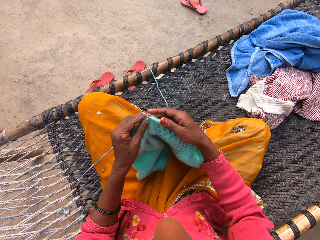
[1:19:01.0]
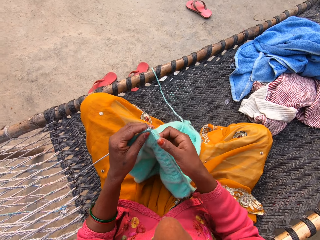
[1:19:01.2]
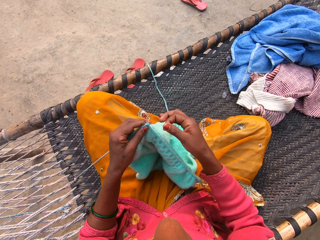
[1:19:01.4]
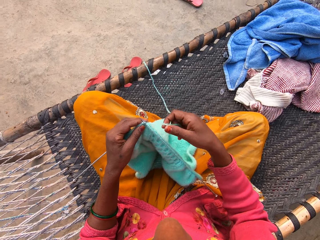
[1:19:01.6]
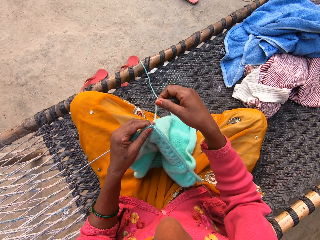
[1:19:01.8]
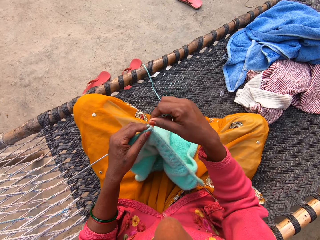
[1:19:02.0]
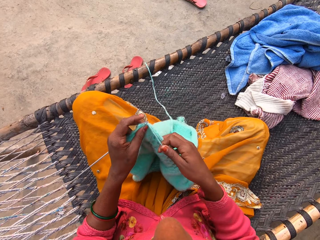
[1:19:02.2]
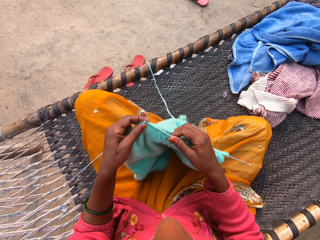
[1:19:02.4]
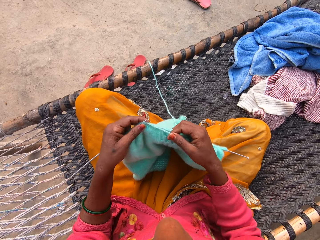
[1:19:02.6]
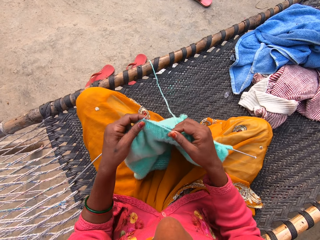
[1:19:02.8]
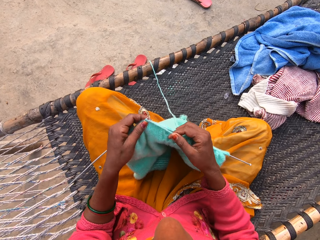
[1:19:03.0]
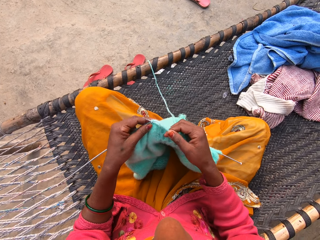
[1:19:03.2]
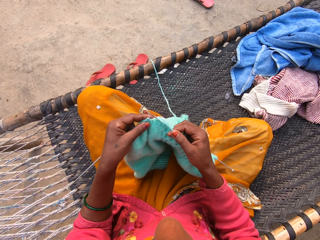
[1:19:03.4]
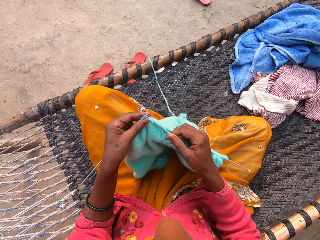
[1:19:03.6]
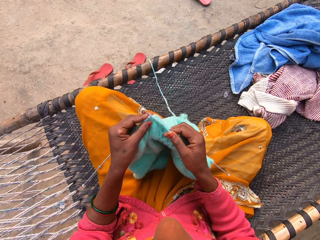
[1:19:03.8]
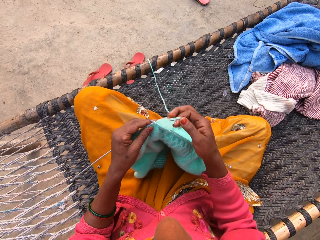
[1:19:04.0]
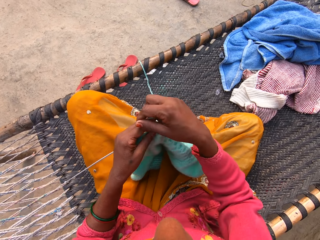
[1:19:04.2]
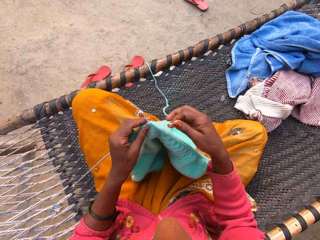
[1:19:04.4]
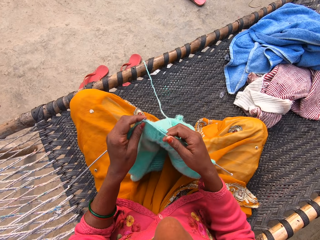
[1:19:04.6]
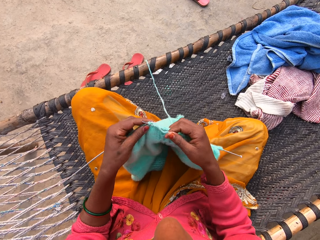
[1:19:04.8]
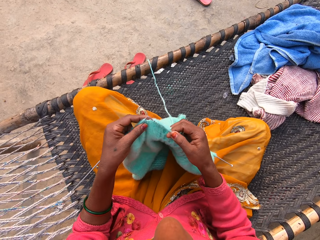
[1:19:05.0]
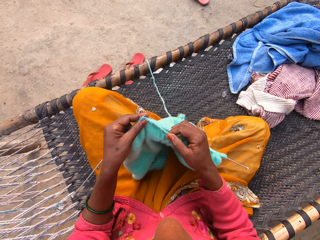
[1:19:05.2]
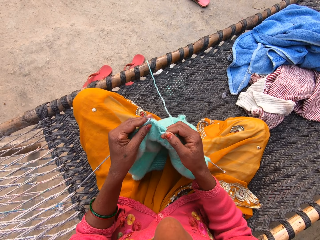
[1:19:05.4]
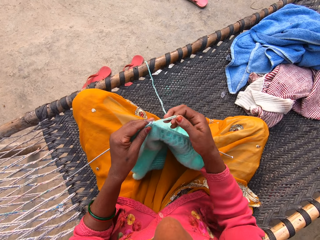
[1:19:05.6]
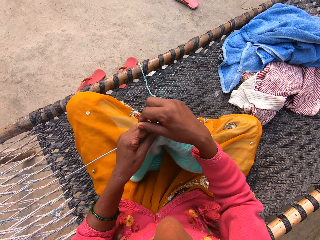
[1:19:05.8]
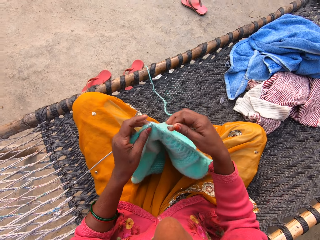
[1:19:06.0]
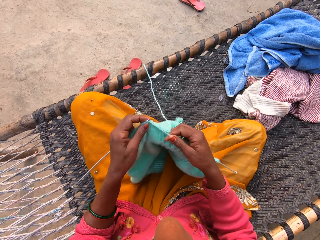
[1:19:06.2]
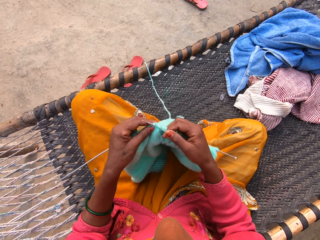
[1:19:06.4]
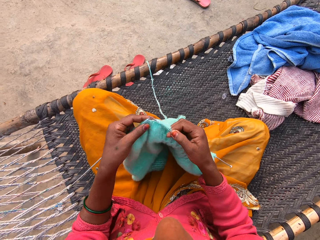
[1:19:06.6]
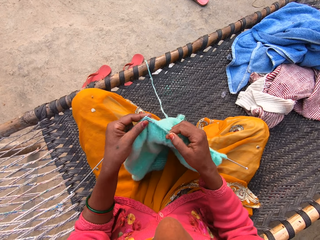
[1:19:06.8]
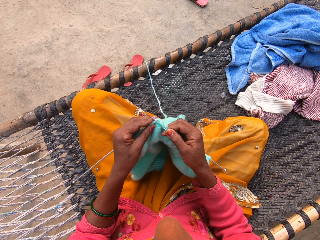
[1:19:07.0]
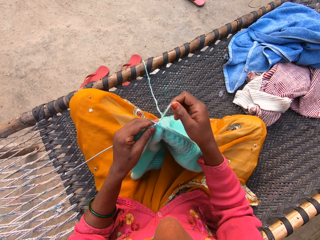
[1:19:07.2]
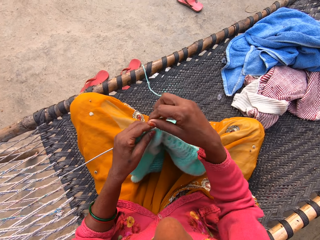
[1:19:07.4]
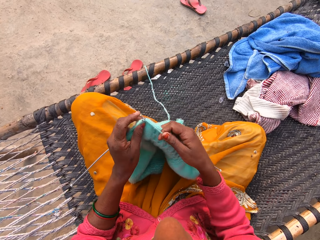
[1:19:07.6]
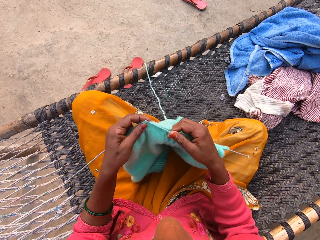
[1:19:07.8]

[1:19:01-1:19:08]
The camera wearer holds the yarn. They put the yarn on the crochet. They knit a cloth.

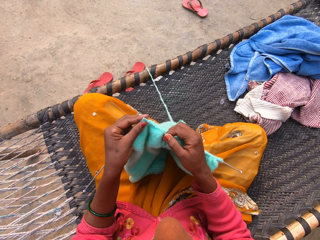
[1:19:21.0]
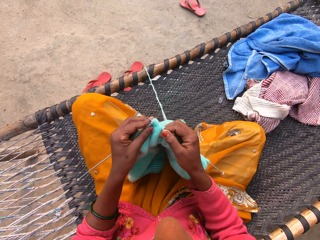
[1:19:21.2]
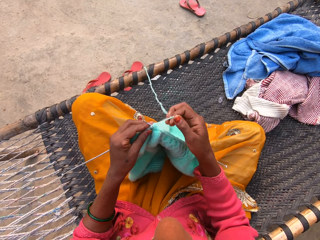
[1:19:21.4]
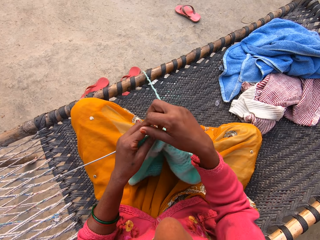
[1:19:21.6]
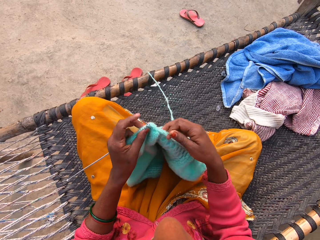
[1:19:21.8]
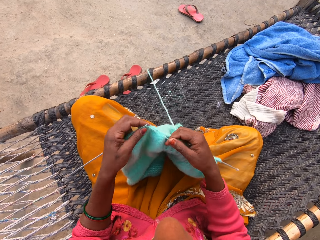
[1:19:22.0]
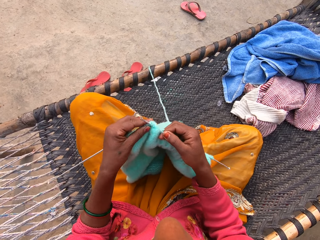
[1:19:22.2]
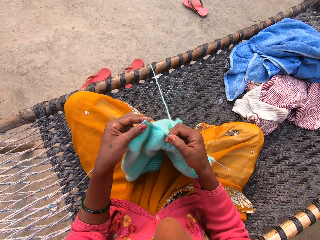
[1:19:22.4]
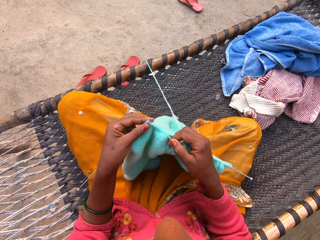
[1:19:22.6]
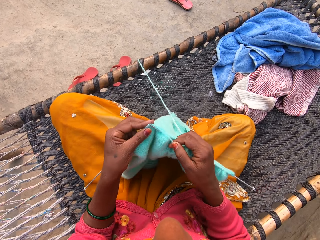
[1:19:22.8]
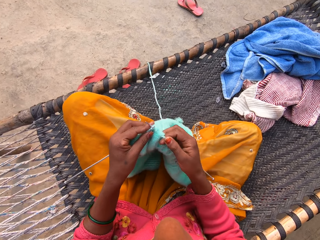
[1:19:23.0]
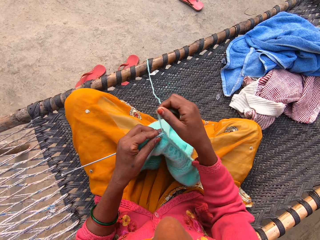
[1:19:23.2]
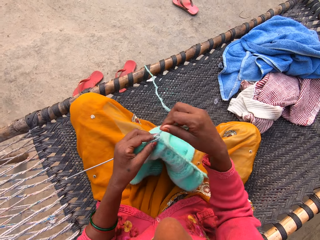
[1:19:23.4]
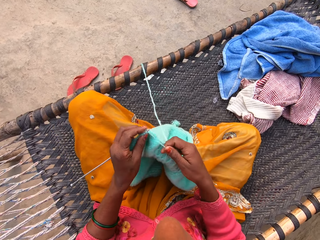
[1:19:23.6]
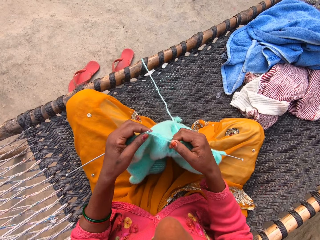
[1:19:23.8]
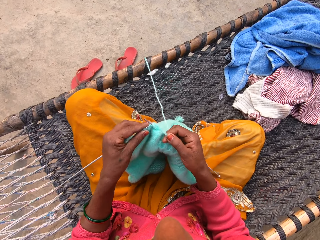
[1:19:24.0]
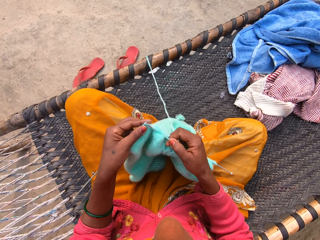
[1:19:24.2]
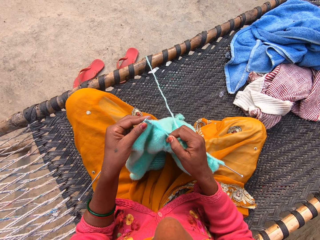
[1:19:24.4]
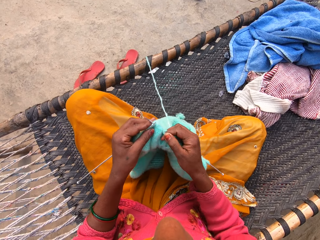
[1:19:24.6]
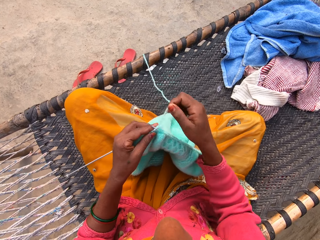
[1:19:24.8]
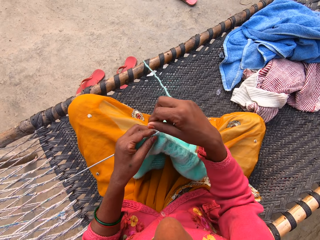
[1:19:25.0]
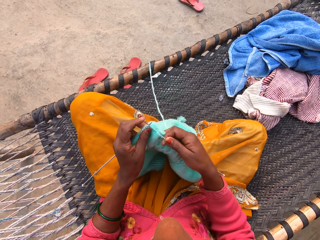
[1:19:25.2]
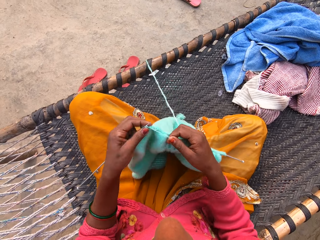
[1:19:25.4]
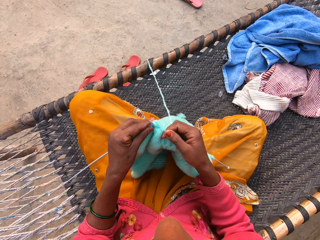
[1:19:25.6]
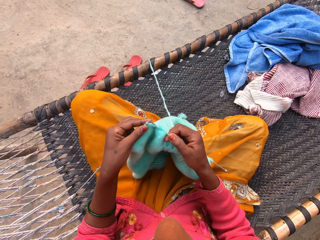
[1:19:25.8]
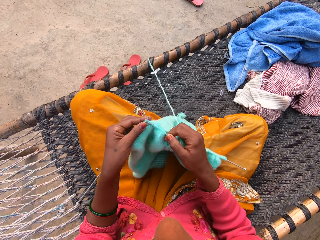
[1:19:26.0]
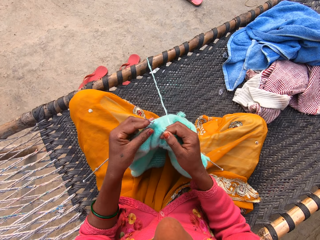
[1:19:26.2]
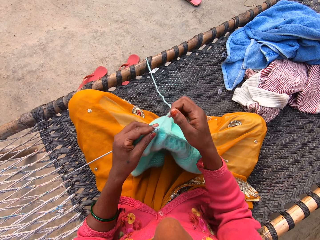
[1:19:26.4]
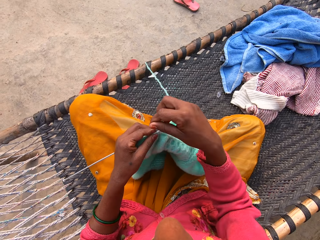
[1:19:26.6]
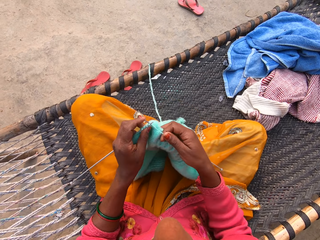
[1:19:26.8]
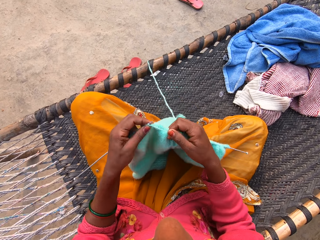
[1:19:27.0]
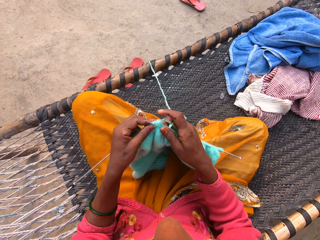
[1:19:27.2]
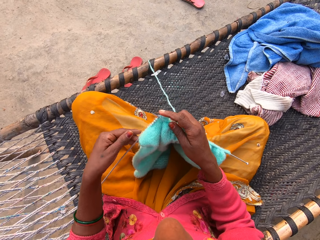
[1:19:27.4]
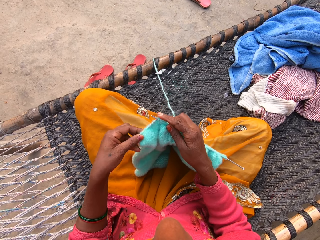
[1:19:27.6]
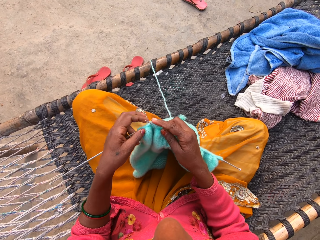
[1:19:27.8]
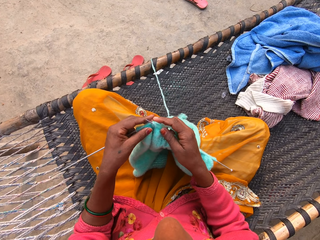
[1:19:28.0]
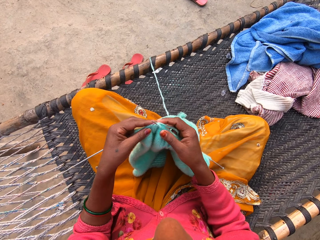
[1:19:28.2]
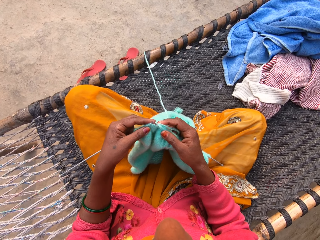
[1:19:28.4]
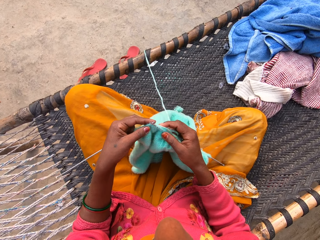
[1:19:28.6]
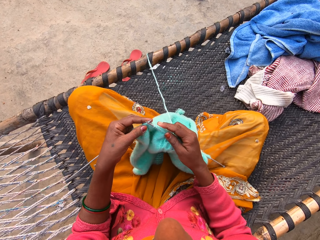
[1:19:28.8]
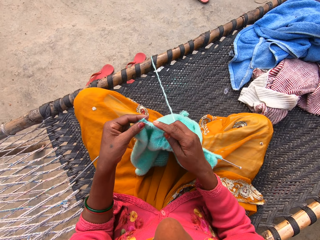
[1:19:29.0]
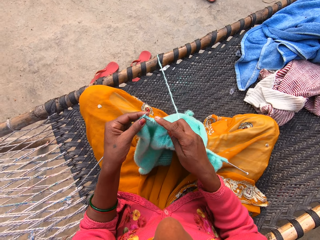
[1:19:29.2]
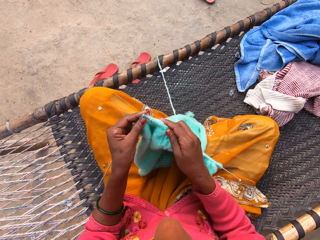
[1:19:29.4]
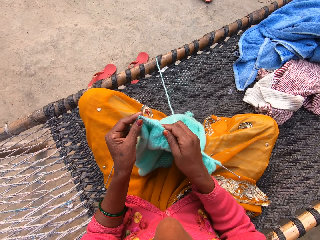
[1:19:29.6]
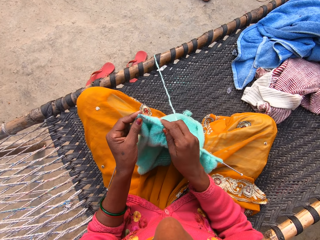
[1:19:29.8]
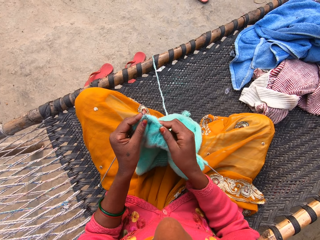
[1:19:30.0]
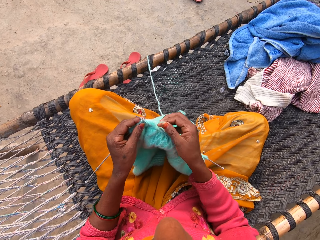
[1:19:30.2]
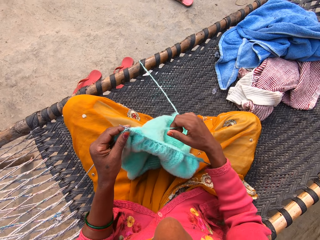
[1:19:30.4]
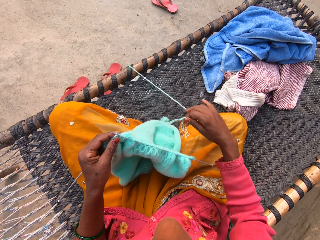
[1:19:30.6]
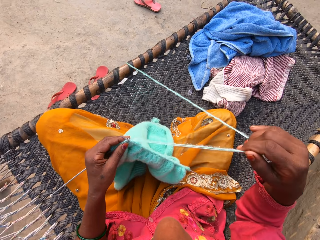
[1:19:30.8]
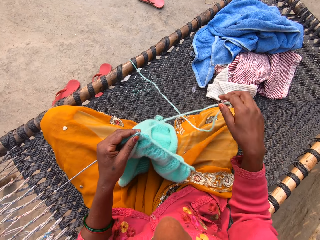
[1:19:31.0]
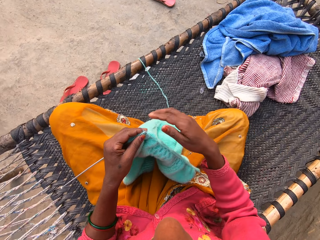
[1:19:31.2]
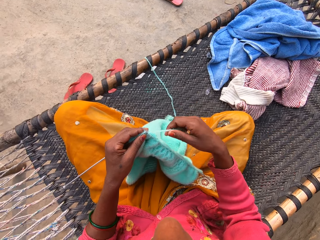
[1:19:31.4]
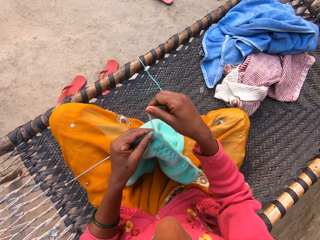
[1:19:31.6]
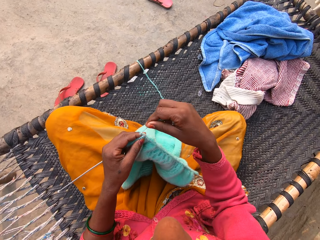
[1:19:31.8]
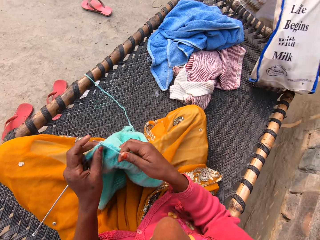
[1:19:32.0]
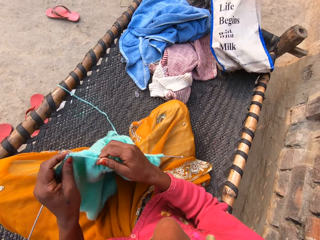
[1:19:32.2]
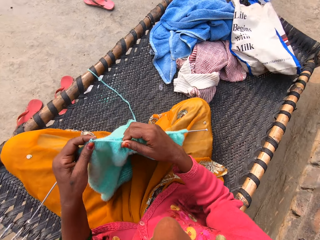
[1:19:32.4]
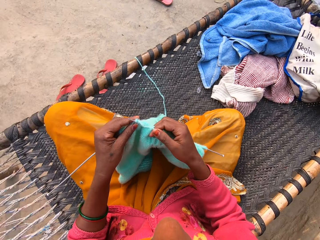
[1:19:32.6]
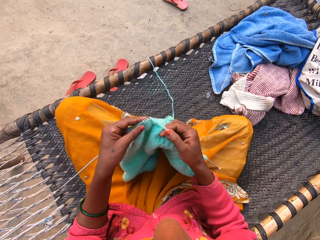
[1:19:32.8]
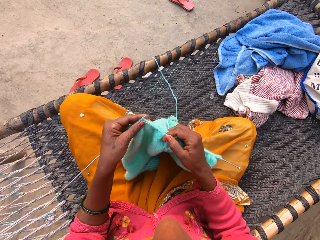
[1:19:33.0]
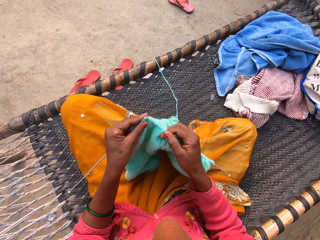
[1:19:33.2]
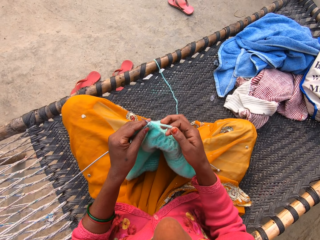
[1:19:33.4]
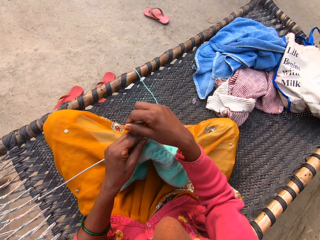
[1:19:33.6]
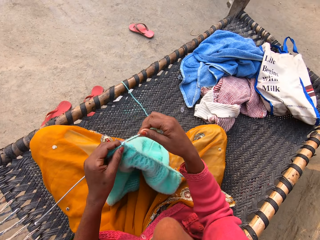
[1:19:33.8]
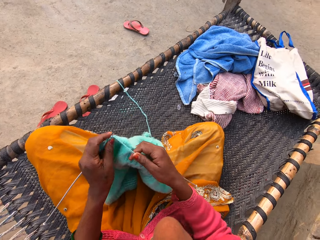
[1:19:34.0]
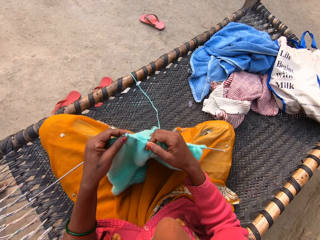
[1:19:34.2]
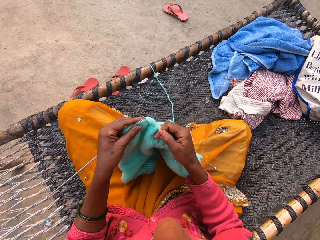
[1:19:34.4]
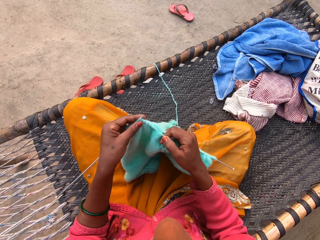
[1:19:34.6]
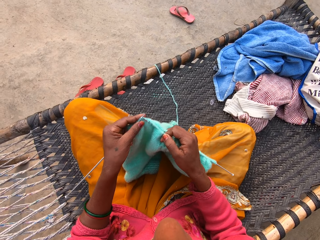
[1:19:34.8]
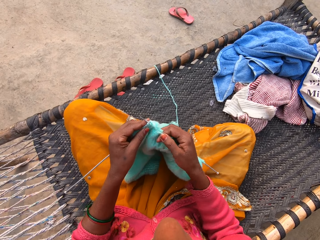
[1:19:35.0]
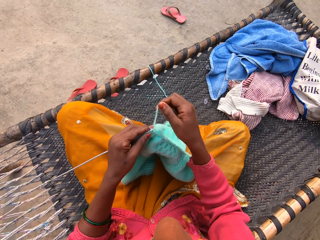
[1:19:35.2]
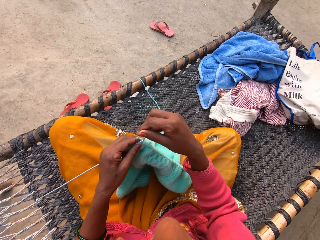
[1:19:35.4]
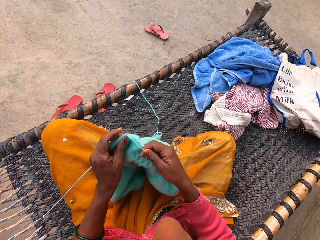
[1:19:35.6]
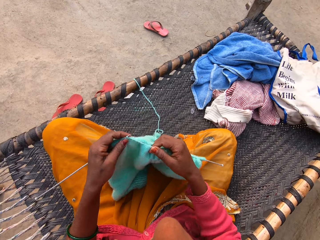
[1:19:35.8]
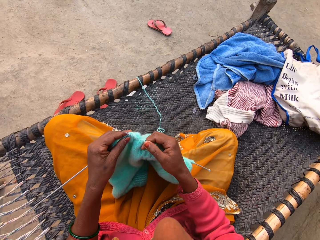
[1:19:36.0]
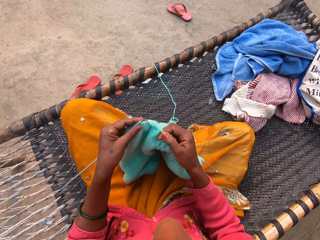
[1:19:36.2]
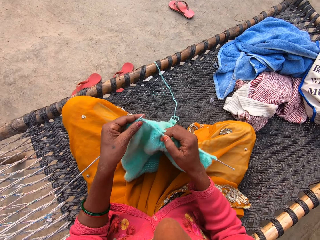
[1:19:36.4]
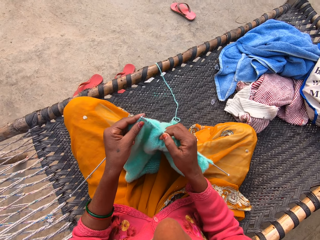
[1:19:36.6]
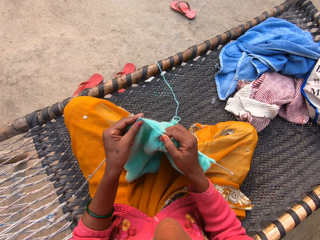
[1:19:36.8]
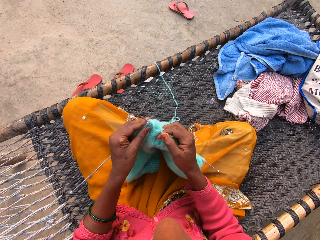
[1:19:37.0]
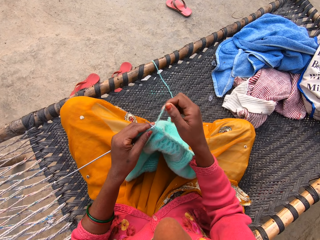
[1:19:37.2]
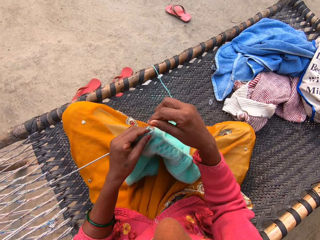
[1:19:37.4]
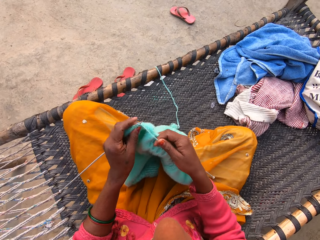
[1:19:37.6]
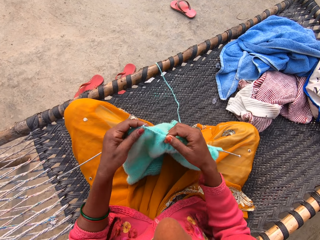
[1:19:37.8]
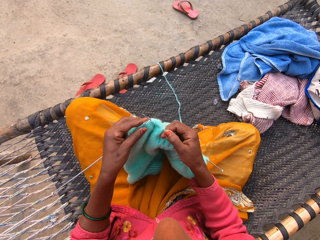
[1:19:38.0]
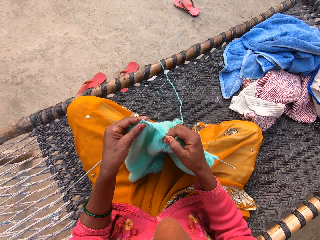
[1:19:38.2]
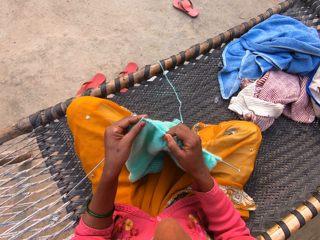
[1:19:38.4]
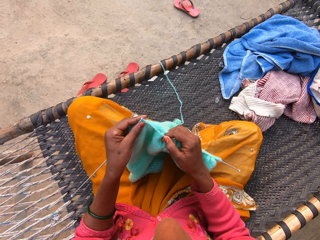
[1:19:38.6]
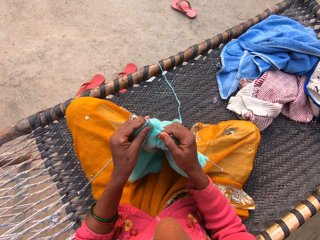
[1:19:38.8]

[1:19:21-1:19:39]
The camera wearer moves a knitted cloth. They move the knitted cloth along the crochet. They hold the knitted cloth. They knit the cloth. They pull the yarn up onto the woven bench from the ground. They drop the yarn. They knit the shawl with the knitting pin and yarn.
